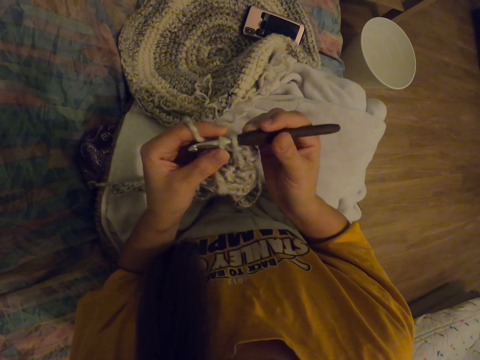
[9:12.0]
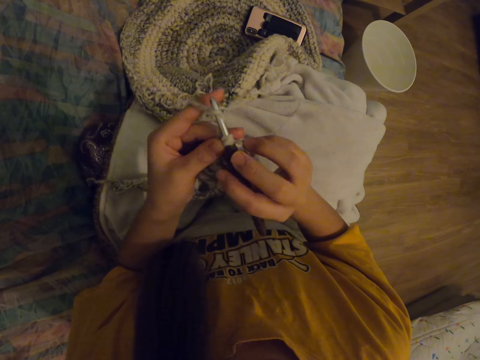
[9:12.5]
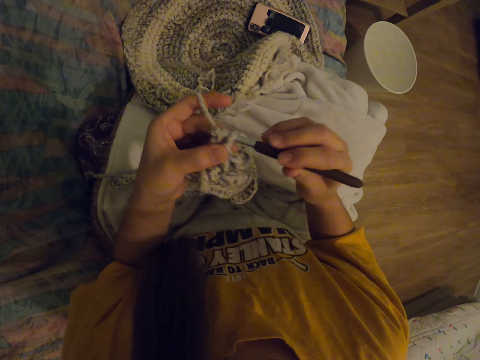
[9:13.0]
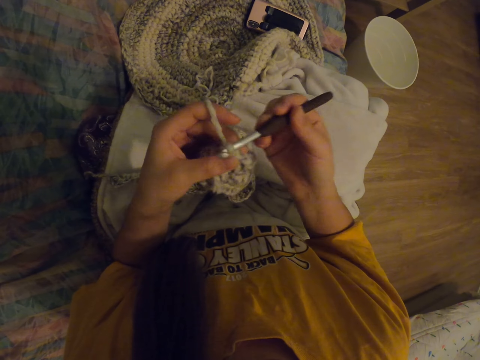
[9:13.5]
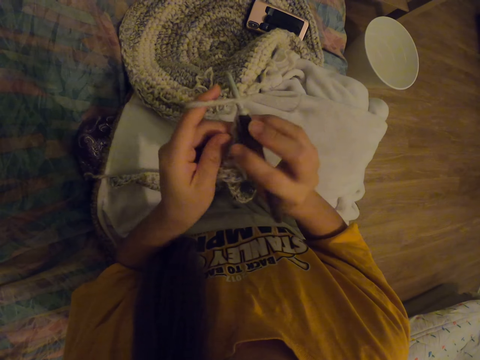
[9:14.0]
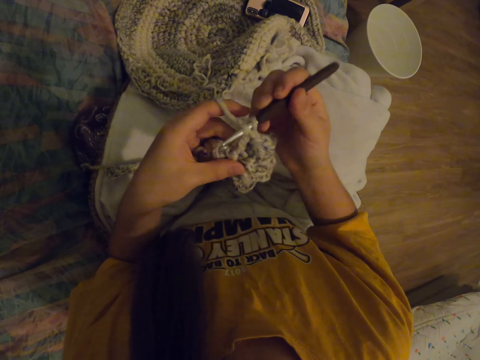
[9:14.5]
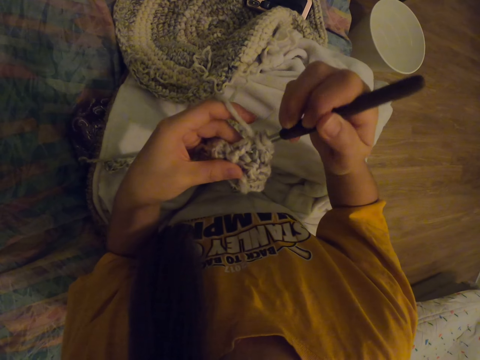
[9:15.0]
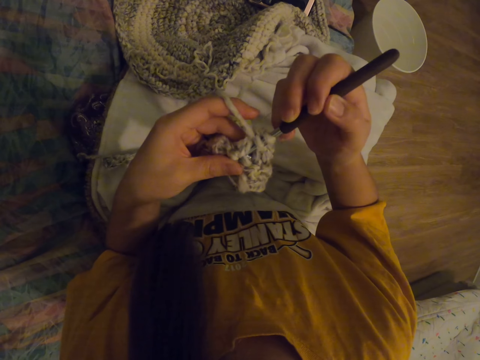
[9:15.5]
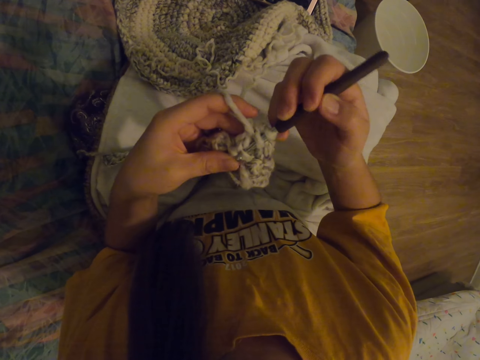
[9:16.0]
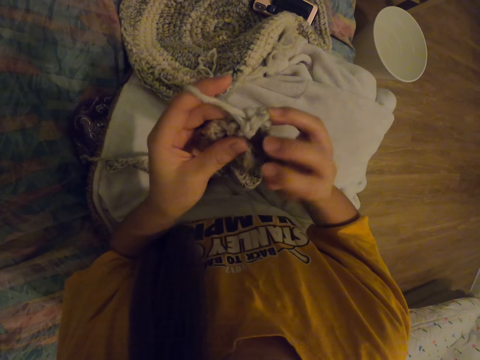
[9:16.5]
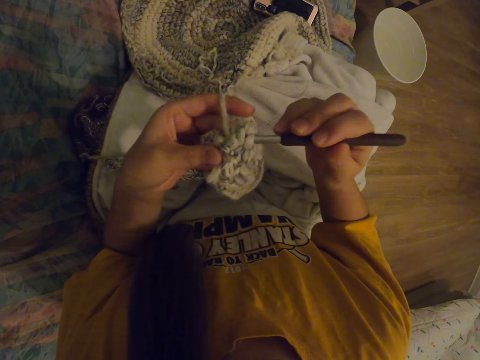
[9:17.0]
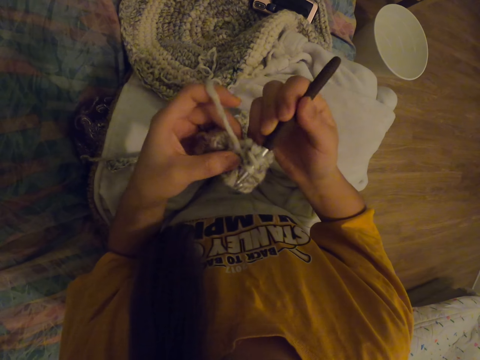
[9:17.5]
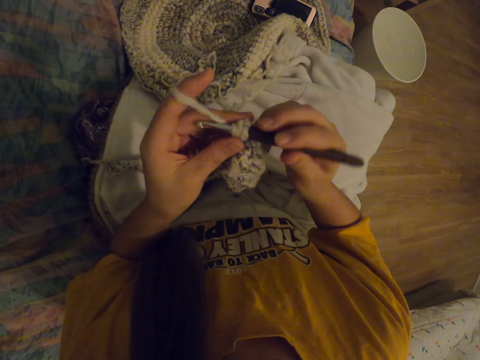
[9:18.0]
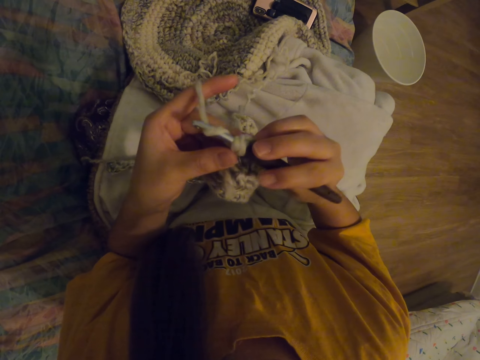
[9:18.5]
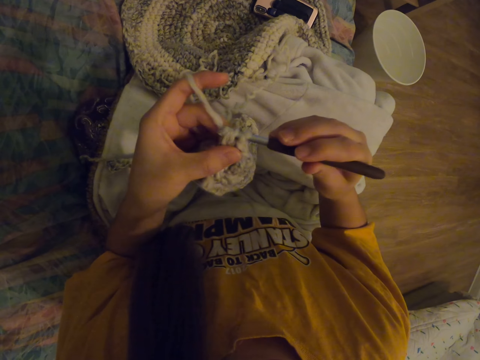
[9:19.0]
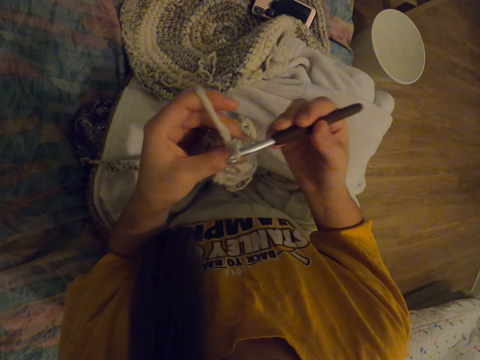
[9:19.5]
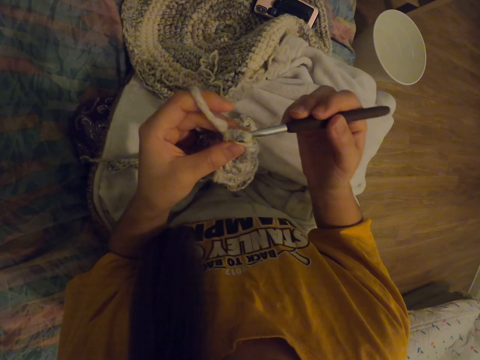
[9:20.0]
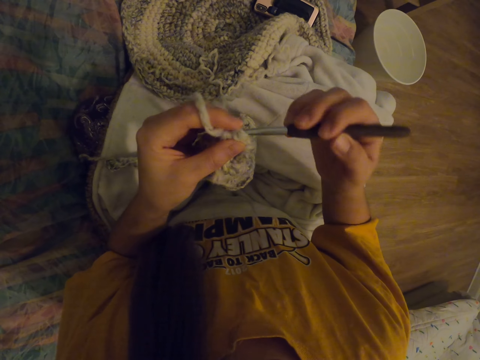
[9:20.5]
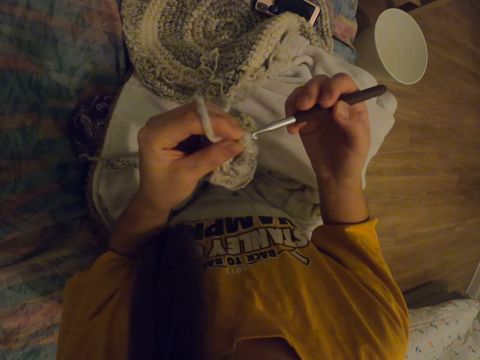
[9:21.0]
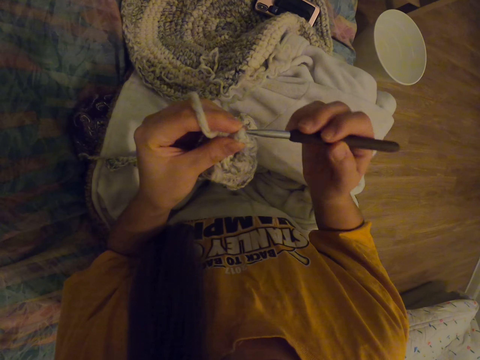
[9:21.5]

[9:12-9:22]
The camera wearer inserts the crochet hook needle into the woolen piece. They move the other finger close to the needle.

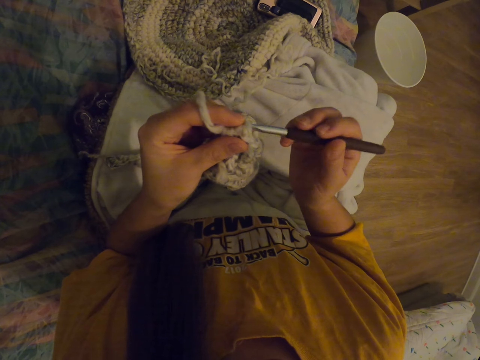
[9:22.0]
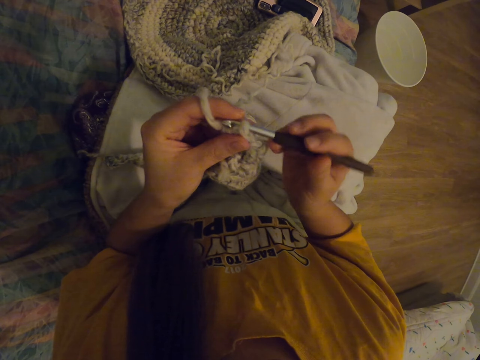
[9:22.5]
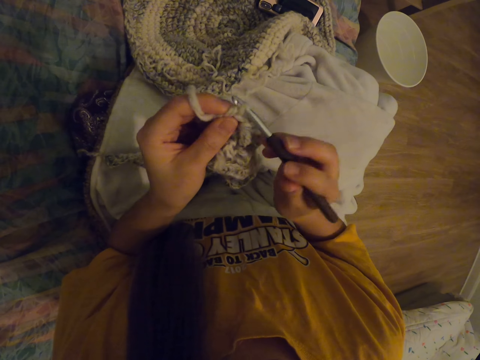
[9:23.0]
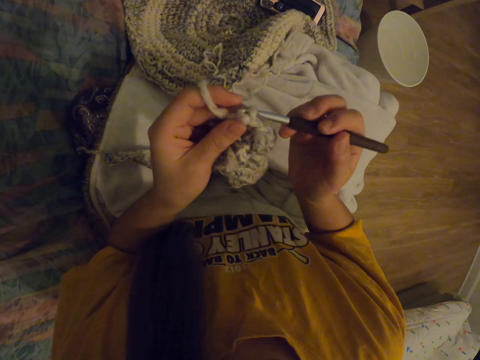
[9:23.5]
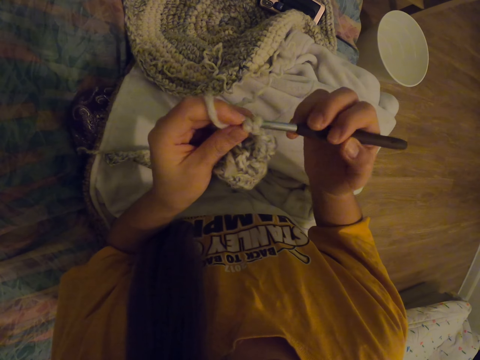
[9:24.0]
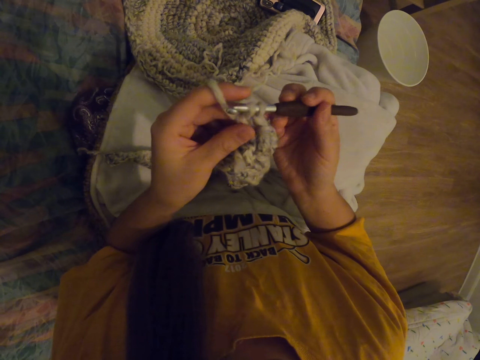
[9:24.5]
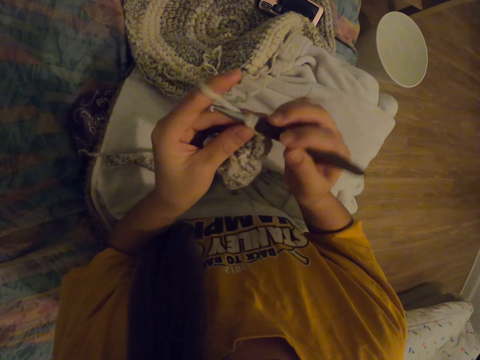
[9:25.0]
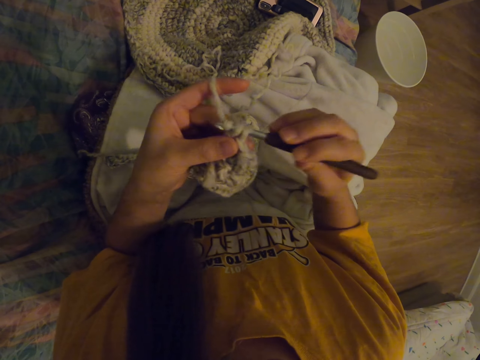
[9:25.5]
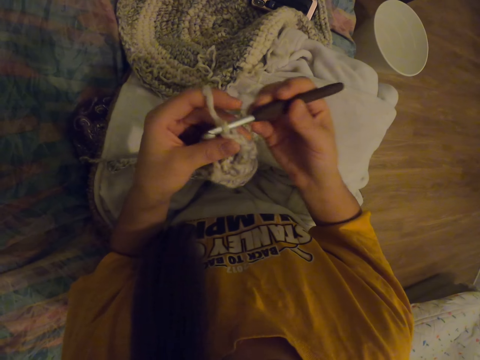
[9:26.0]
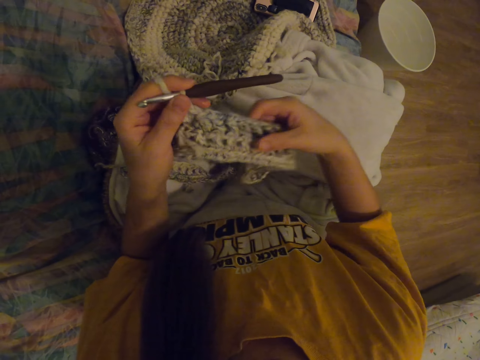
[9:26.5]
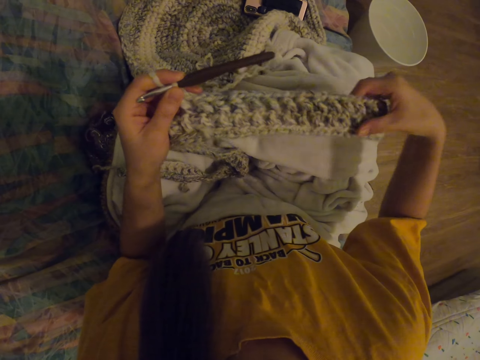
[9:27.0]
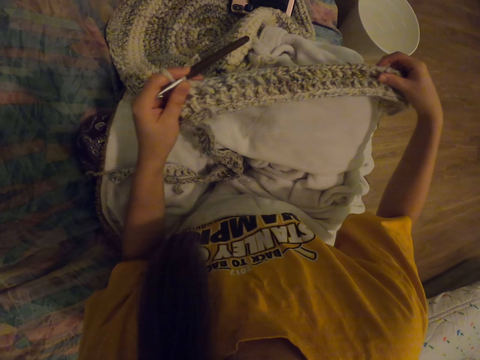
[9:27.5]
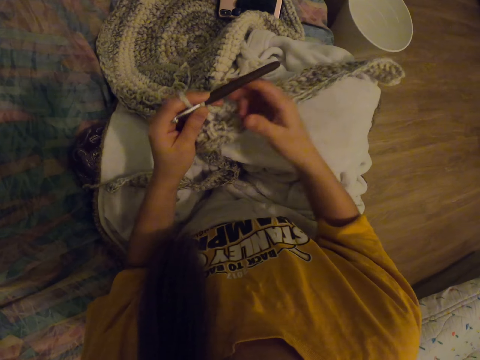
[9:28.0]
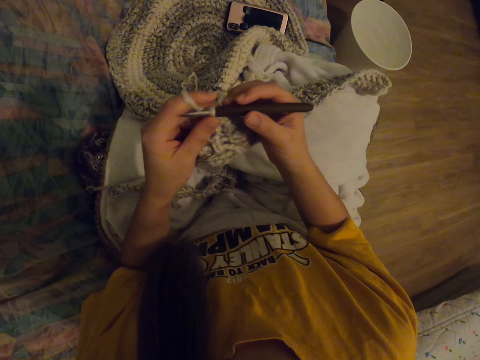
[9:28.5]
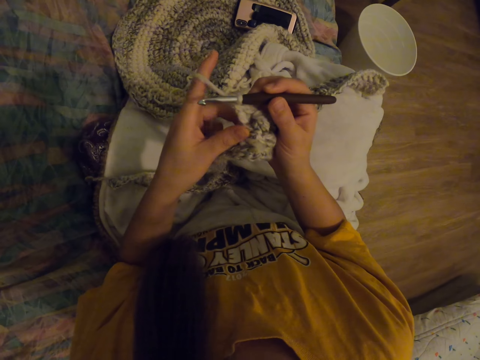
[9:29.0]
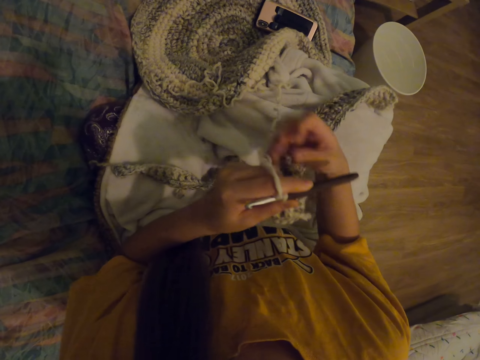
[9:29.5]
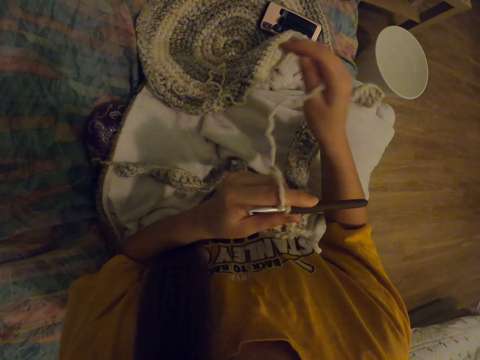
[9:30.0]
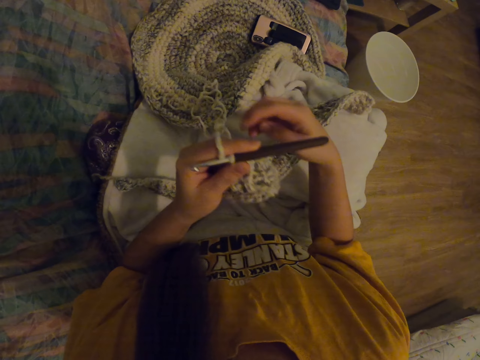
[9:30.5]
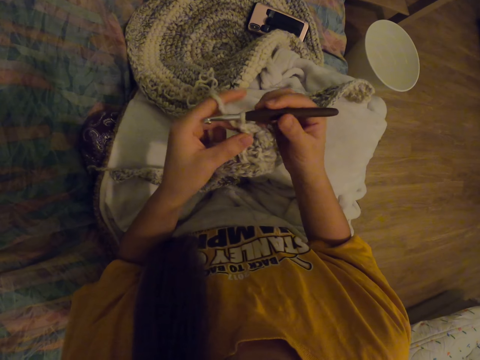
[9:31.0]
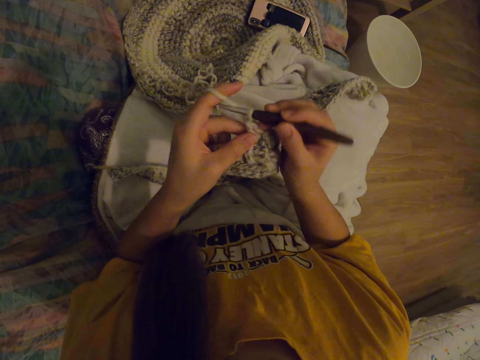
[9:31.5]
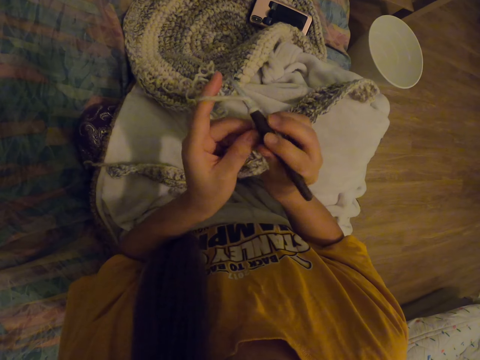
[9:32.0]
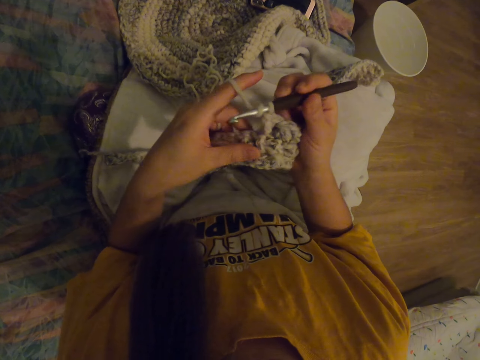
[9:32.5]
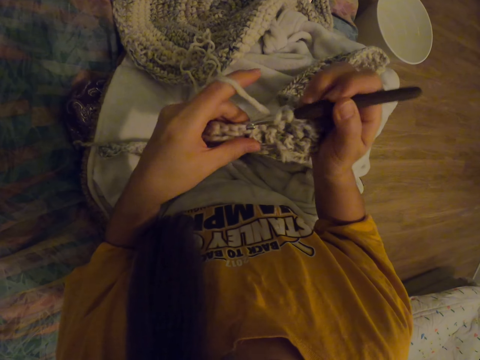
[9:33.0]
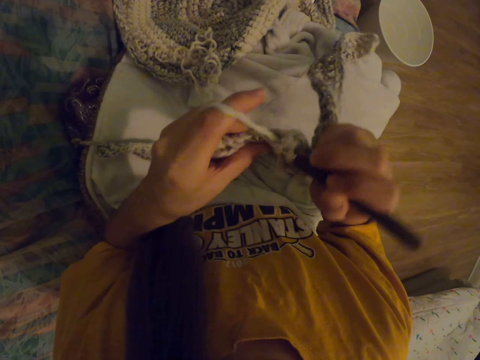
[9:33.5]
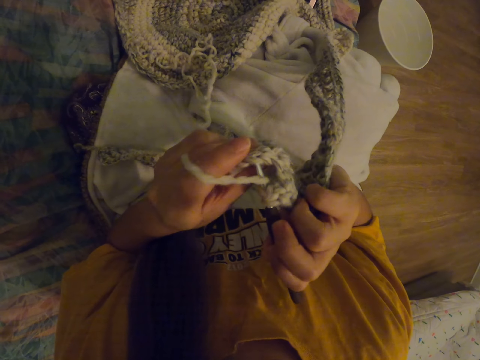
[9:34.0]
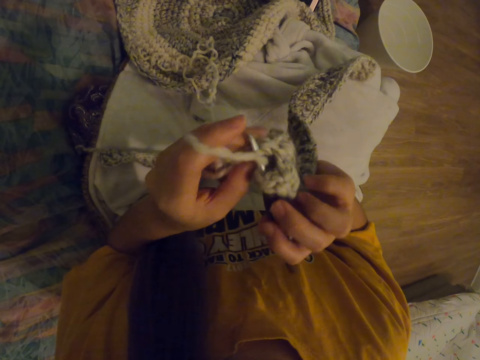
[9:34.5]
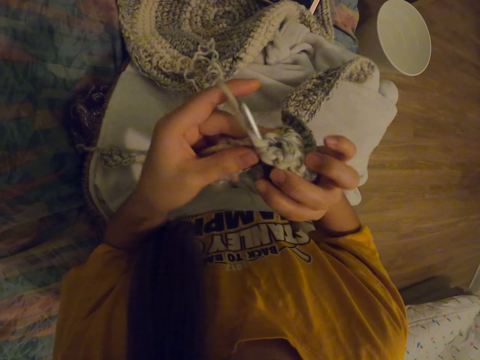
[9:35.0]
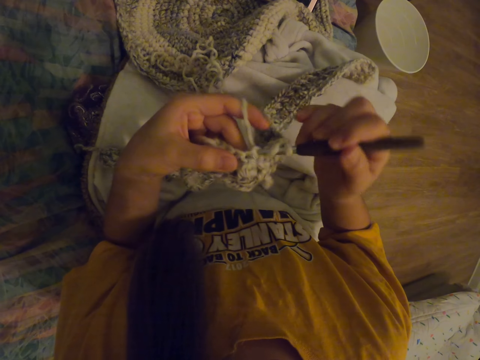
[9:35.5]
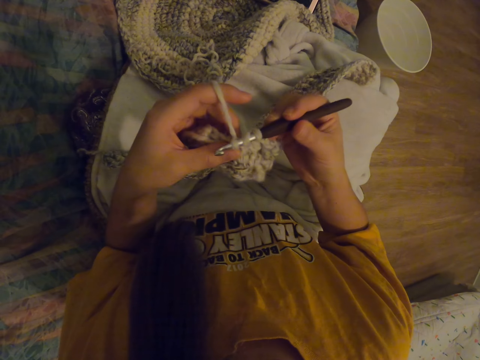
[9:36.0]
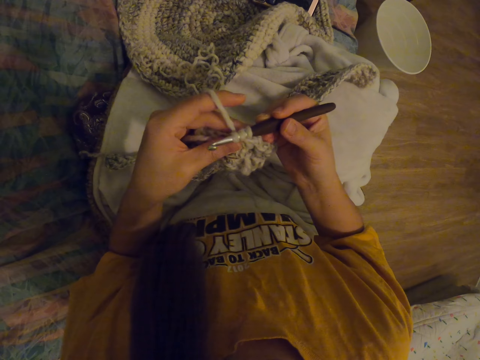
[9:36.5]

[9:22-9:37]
The camera wearer moves the other finger of the hand away. They knit the woolen mat. They put the needle in the other hand. They stretch the woolen mat with the other hand. They put the woolen mat down. They take the needle from the other hand. They put the needle in the other hand. They pull the yarn. They put the thread downwards. They take the needle from the other hand. They knit the woolen mat.
